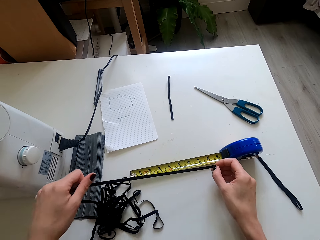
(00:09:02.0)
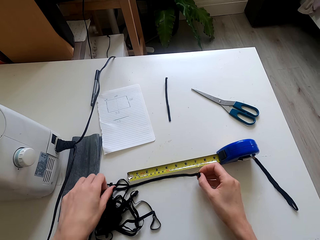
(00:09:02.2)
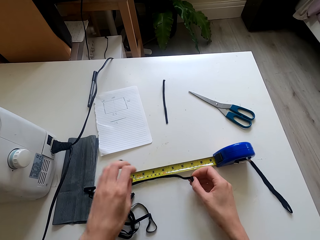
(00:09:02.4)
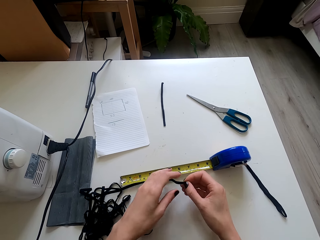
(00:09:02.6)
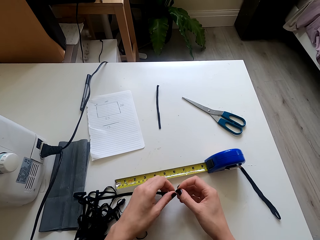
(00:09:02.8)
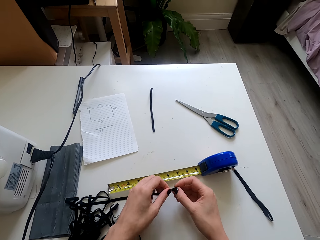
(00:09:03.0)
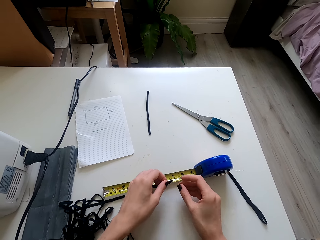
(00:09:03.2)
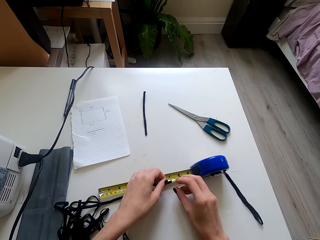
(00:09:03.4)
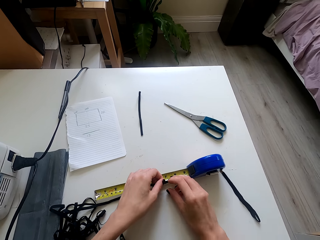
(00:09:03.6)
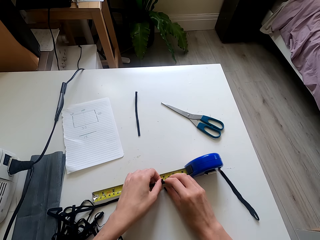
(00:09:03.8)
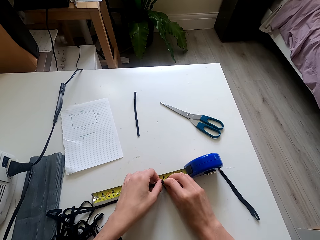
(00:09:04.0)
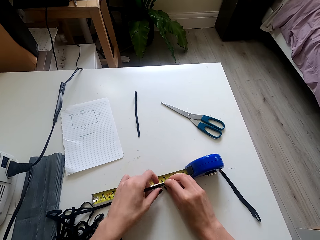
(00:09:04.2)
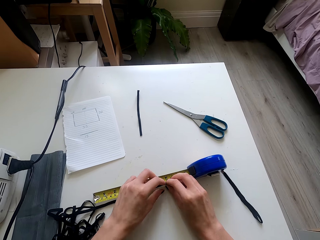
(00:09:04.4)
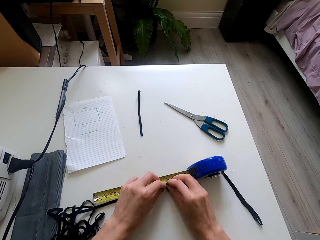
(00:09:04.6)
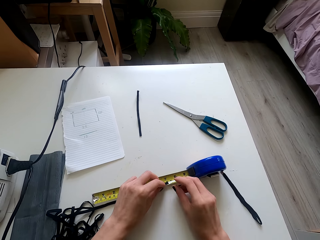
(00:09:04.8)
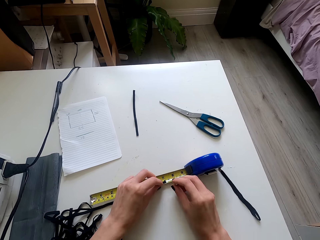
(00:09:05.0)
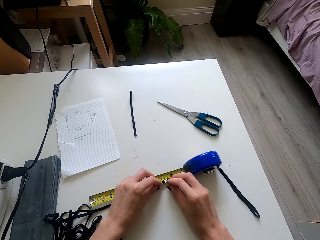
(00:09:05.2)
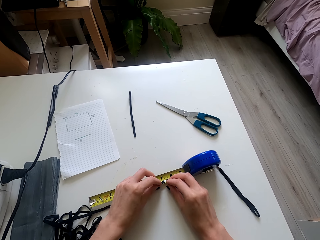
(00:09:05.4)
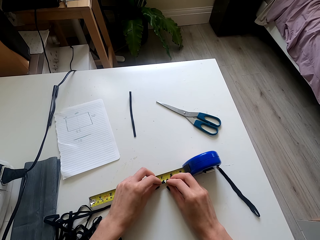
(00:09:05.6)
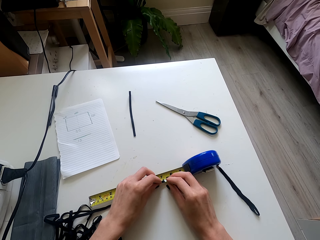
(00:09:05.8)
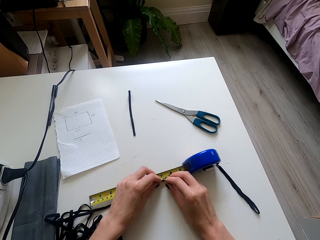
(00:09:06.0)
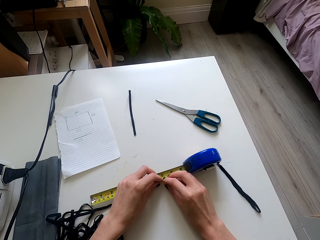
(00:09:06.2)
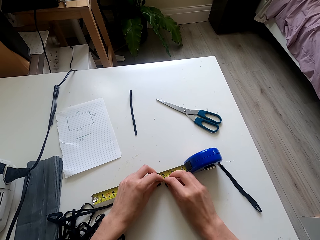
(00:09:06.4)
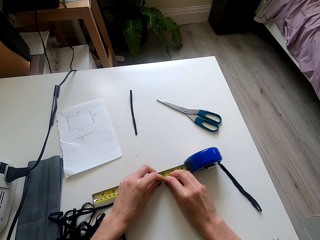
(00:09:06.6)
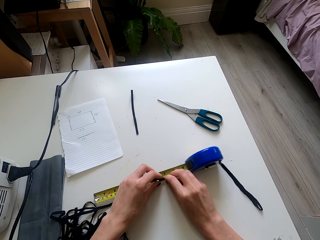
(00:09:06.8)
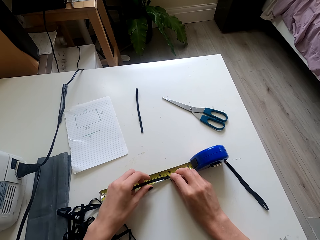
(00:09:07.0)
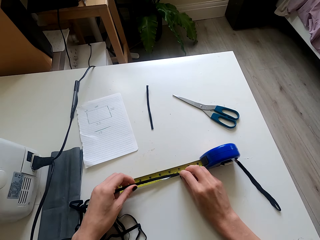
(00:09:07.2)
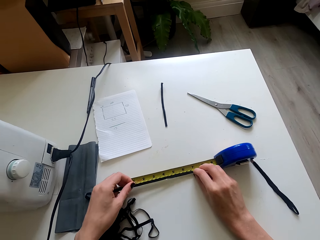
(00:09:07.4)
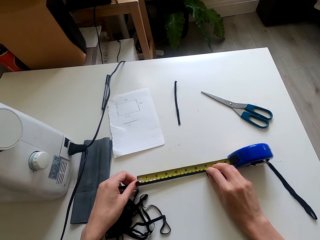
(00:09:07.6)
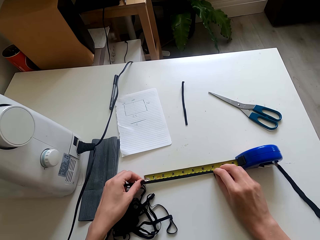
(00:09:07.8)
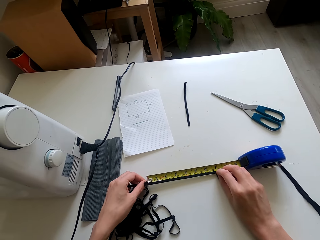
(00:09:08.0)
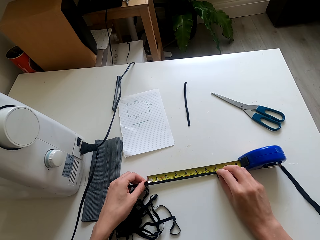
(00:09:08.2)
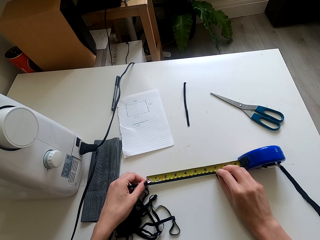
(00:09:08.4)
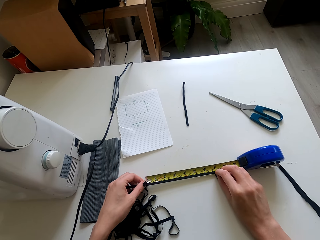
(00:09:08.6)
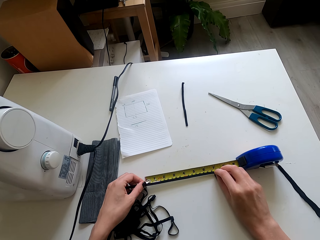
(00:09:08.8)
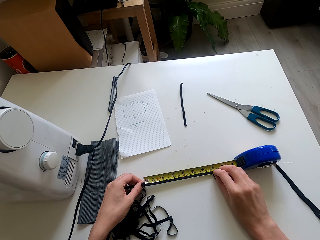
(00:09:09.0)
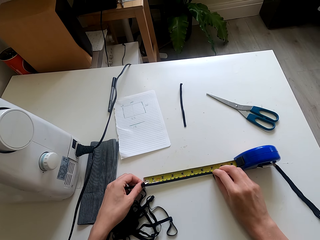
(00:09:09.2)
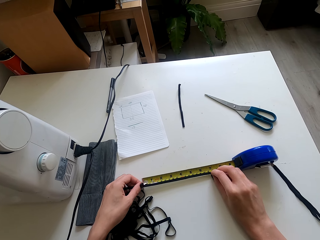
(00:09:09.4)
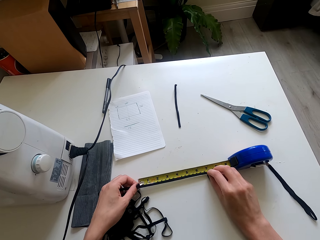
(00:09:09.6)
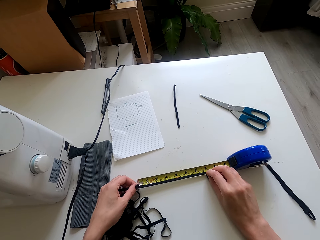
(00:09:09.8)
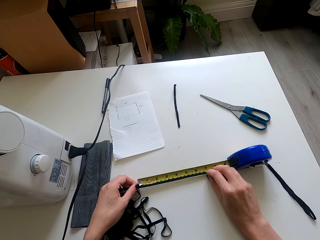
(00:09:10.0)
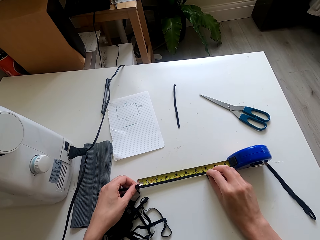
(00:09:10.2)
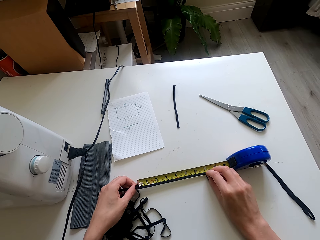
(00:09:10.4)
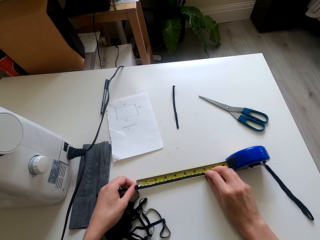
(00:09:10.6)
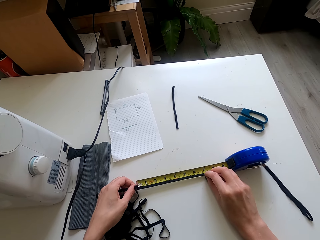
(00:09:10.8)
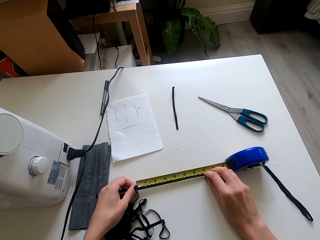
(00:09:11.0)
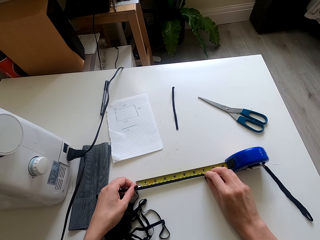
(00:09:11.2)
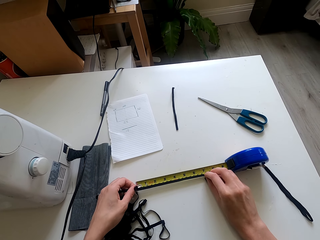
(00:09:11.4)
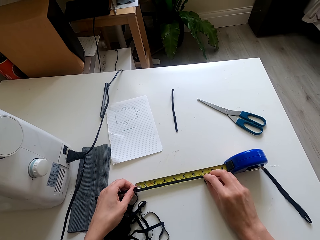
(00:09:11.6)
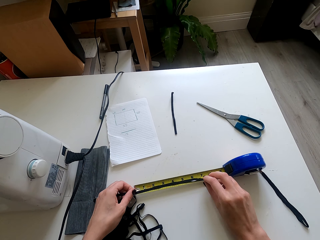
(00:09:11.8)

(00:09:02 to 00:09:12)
The camera wearer places the thread on the measuring tape on the sewing table. They pull the thread. They place the thread on the sewing table. They look at the thread.

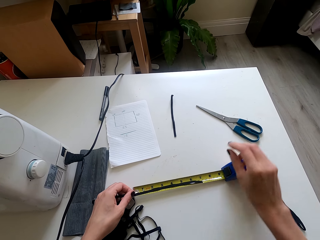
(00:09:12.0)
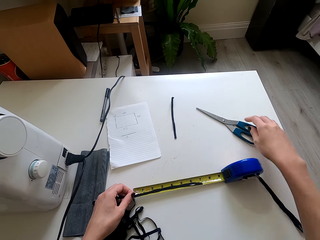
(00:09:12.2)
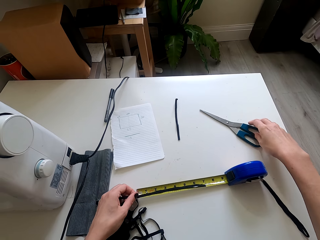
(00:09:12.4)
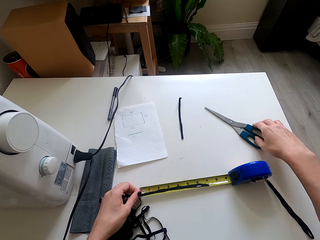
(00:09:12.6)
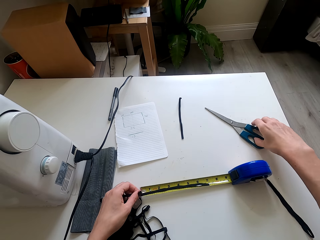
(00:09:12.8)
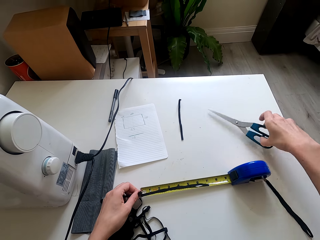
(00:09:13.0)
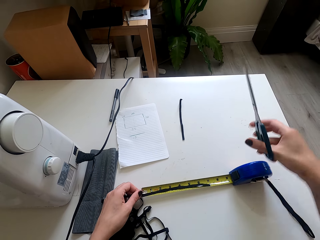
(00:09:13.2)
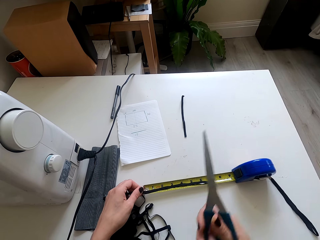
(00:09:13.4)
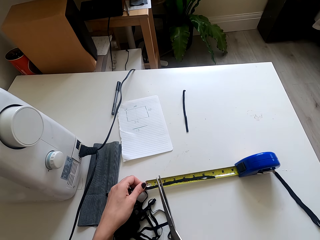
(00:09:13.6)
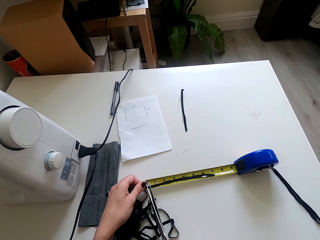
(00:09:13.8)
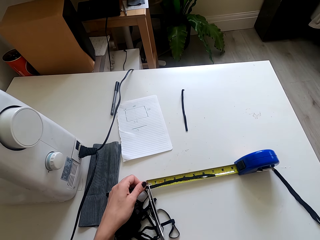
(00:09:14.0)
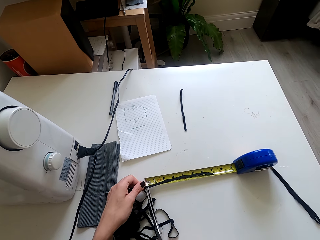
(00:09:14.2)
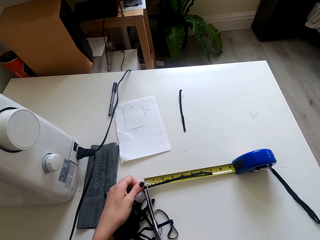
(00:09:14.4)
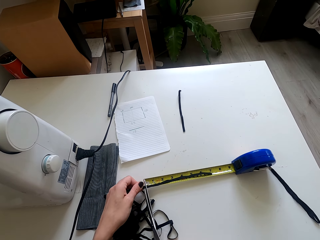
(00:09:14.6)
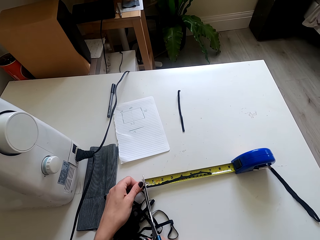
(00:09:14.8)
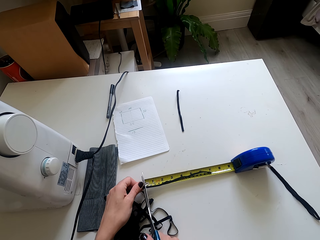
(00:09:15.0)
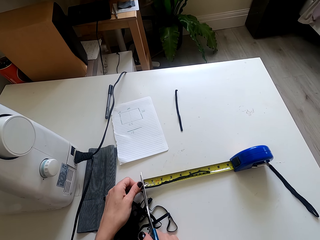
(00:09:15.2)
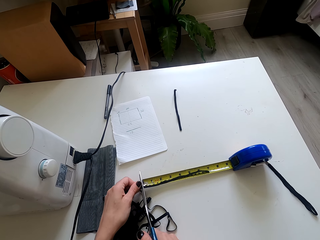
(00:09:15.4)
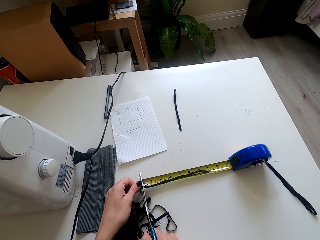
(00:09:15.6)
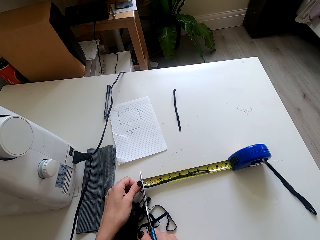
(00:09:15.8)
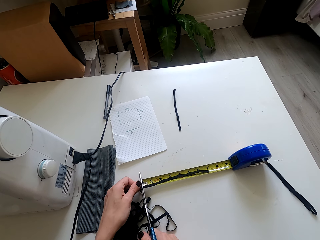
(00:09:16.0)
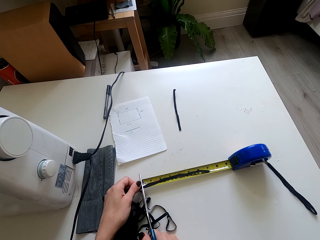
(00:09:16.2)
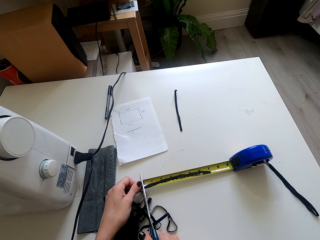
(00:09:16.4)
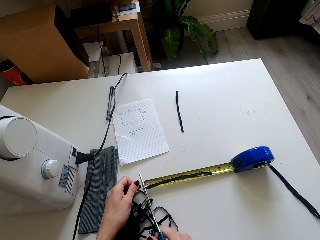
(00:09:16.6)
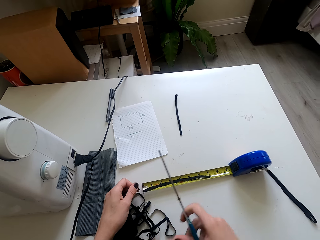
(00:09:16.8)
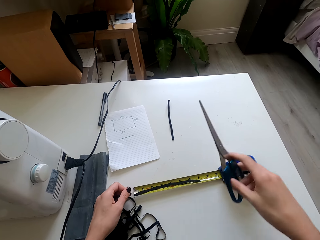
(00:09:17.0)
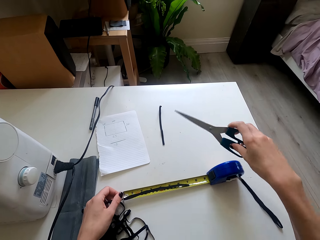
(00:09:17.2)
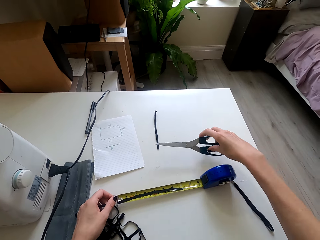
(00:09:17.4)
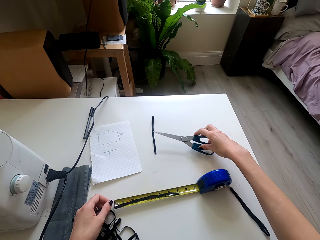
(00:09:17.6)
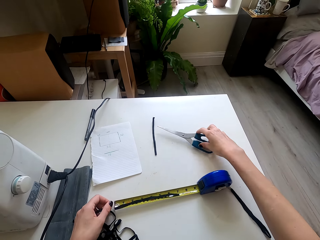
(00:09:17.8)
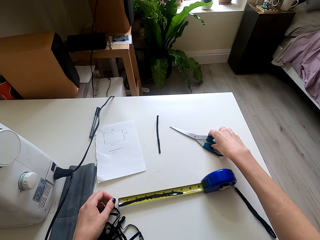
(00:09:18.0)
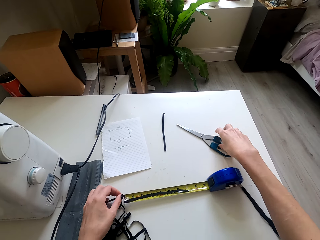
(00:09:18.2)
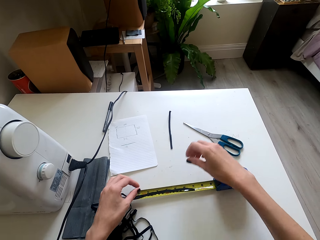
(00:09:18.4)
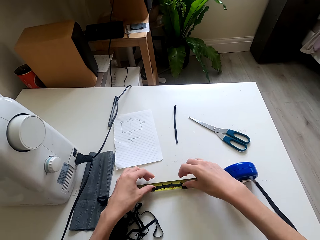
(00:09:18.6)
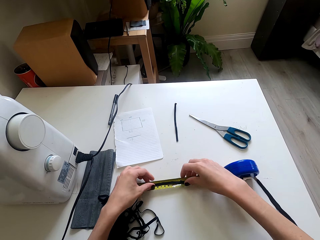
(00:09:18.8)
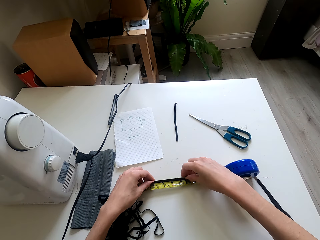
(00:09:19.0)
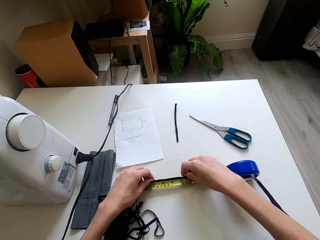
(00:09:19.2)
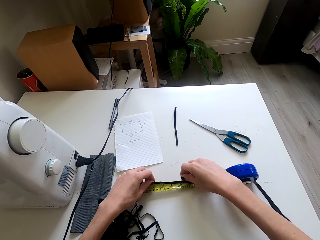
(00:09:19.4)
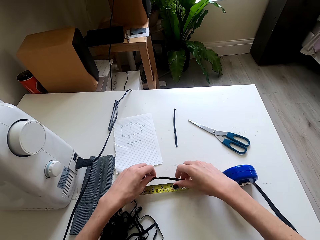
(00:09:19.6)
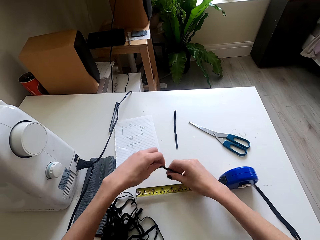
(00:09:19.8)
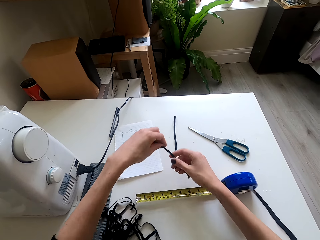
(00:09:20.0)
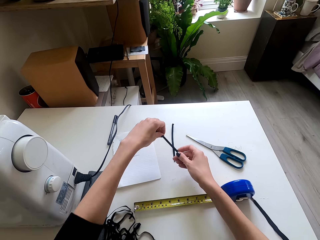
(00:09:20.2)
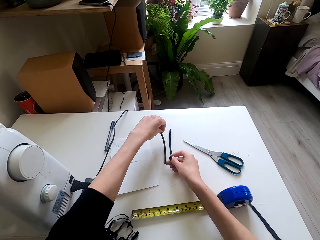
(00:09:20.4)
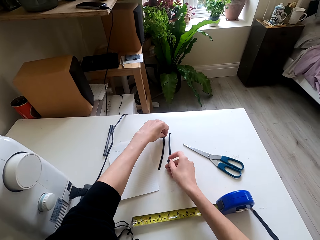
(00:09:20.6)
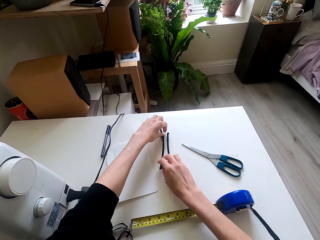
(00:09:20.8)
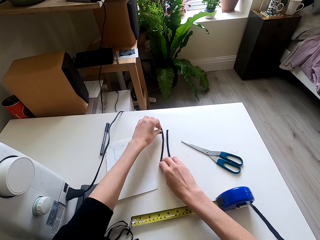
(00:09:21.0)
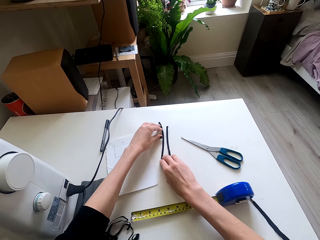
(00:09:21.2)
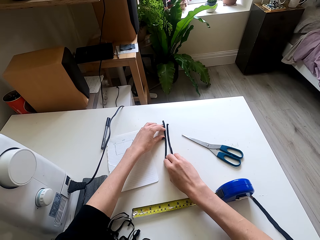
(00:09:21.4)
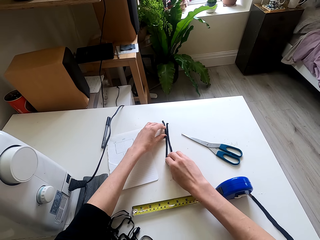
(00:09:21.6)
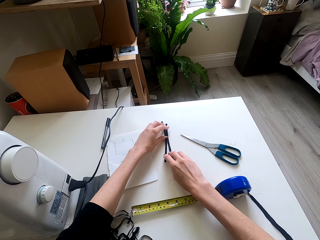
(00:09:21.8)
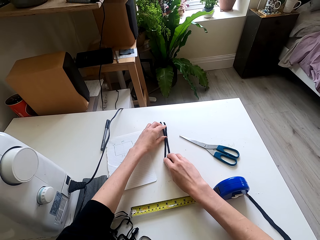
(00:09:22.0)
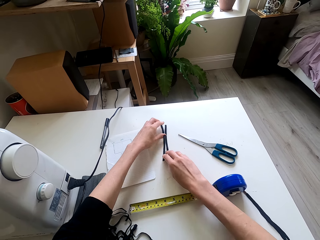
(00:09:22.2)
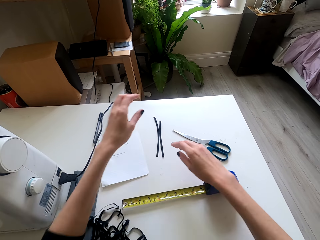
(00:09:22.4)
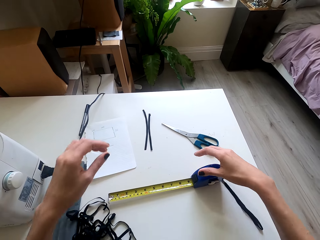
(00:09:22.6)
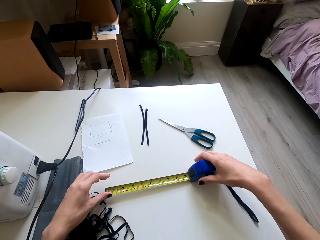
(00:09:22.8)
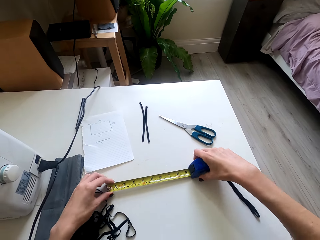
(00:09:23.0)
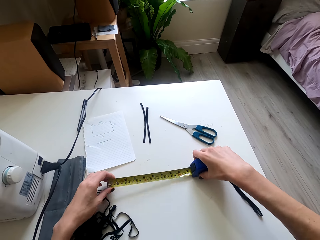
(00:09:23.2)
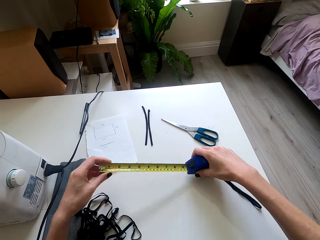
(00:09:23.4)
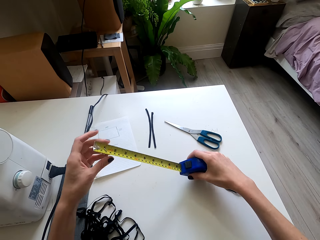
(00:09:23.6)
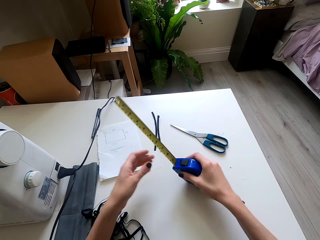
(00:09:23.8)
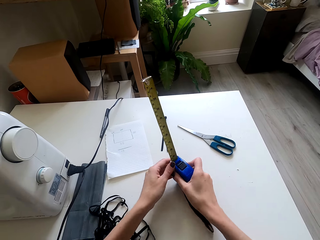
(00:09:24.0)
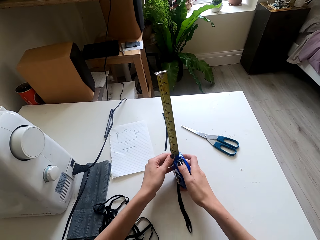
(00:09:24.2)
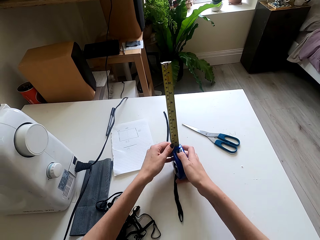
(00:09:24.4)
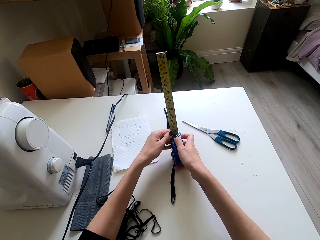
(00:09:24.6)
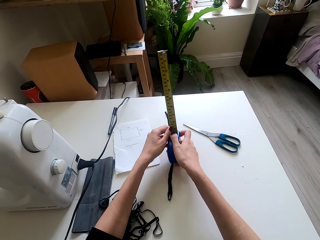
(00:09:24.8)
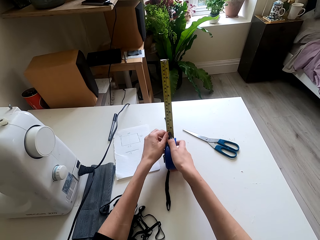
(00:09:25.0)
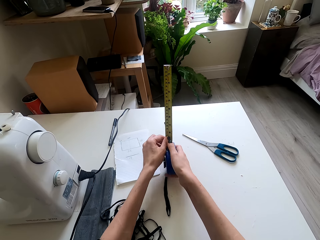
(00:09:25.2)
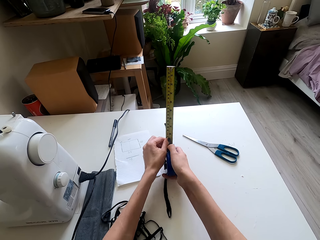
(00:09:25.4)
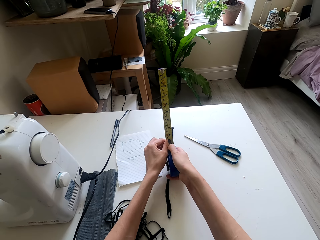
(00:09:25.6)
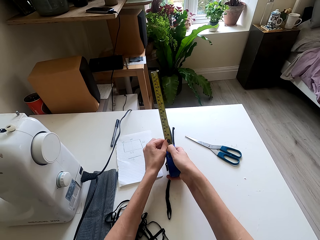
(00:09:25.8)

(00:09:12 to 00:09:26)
The camera wearer moves the right hand. They pick up the scissors from the table. They lift the scissors. They cut the thread with the scissors. They lift the scissors. They place the scissors on the table. They move the right hand. They pull the thread. They lift the thread. They place the thread aside on the table. They touch the thread. They lift both hands. They pick up the tape measure. They lift the tape measure. They look at the tape measure. They move the tape measure.
